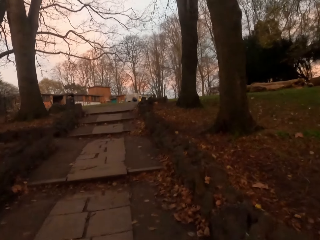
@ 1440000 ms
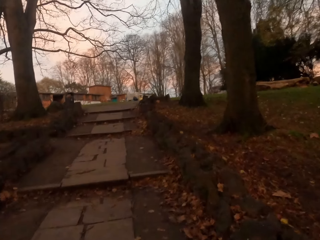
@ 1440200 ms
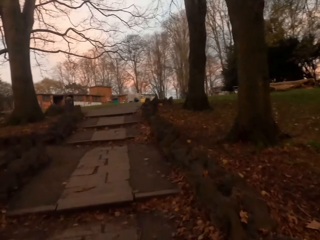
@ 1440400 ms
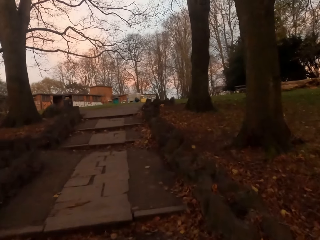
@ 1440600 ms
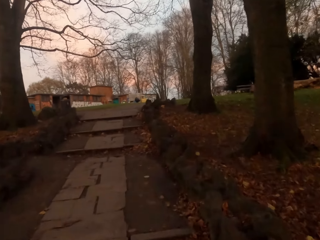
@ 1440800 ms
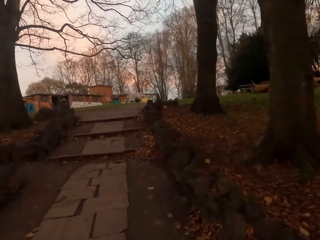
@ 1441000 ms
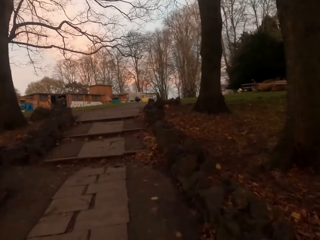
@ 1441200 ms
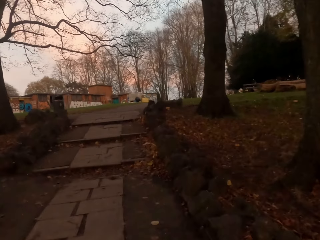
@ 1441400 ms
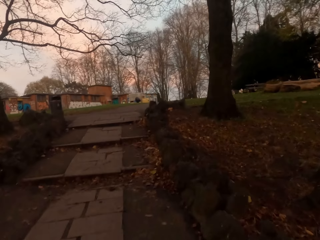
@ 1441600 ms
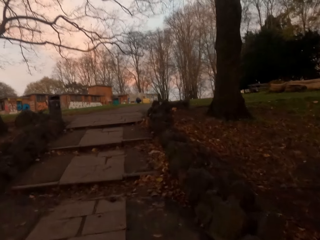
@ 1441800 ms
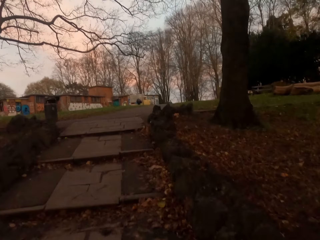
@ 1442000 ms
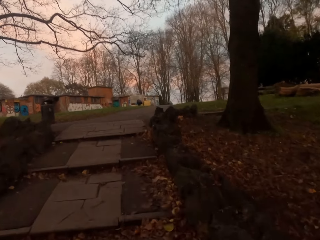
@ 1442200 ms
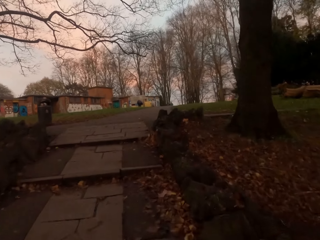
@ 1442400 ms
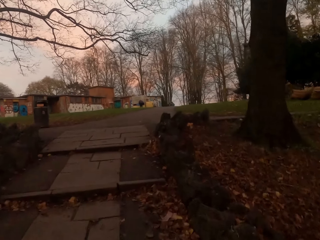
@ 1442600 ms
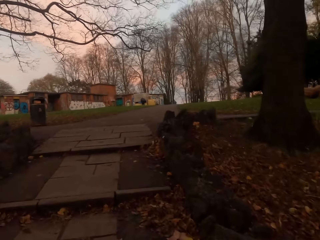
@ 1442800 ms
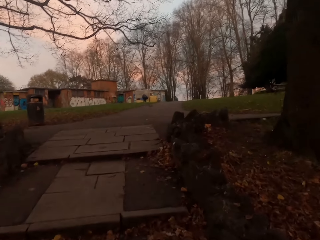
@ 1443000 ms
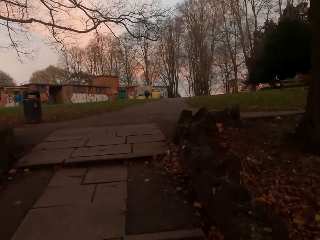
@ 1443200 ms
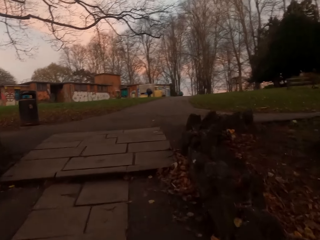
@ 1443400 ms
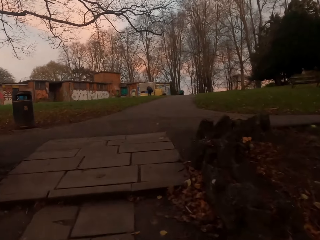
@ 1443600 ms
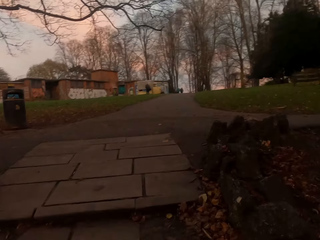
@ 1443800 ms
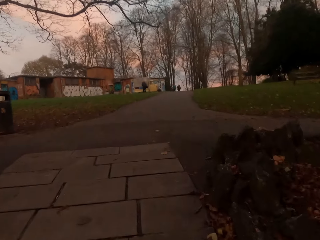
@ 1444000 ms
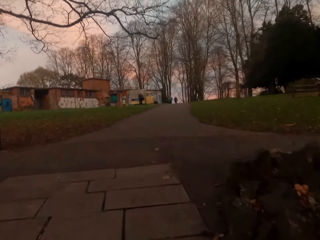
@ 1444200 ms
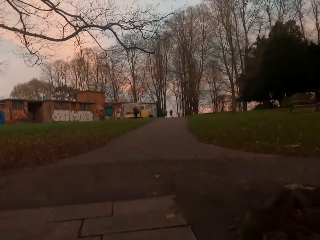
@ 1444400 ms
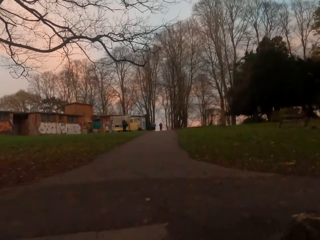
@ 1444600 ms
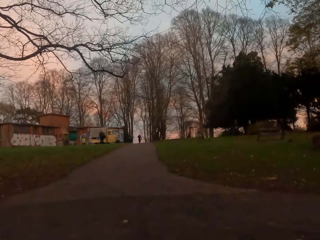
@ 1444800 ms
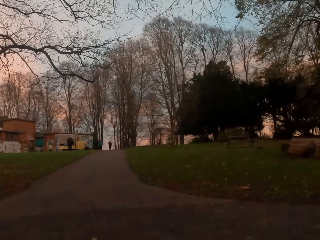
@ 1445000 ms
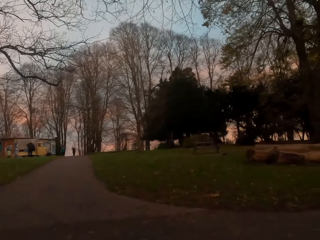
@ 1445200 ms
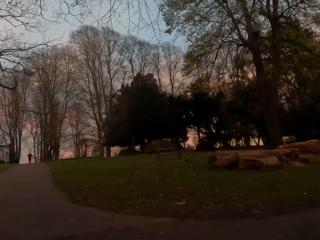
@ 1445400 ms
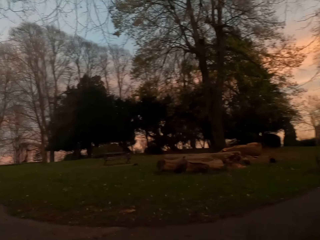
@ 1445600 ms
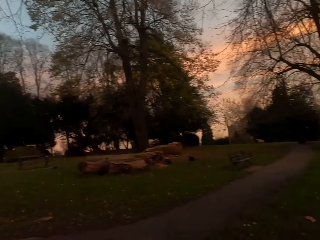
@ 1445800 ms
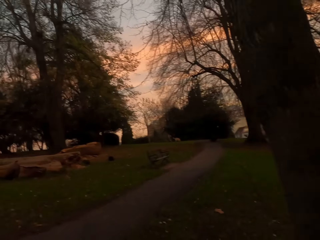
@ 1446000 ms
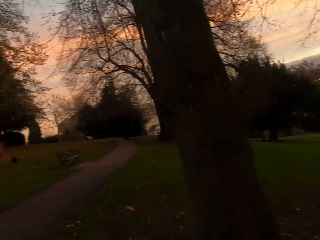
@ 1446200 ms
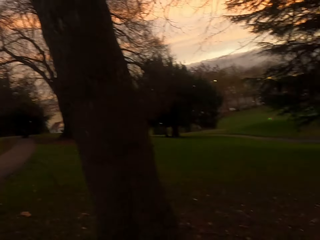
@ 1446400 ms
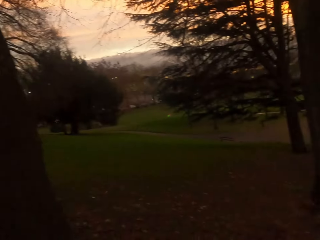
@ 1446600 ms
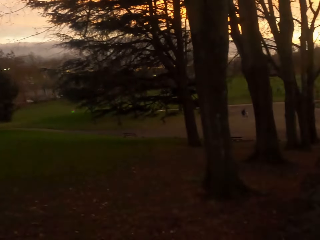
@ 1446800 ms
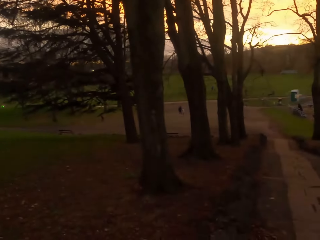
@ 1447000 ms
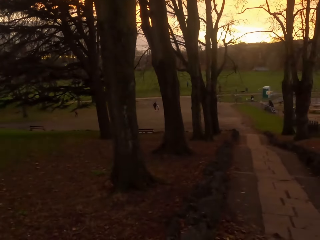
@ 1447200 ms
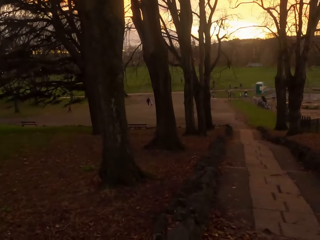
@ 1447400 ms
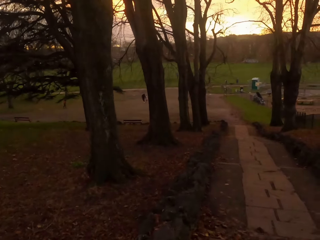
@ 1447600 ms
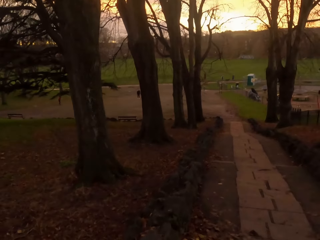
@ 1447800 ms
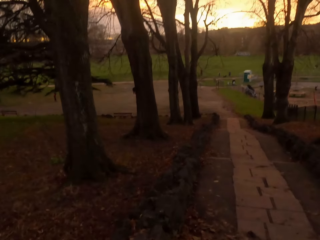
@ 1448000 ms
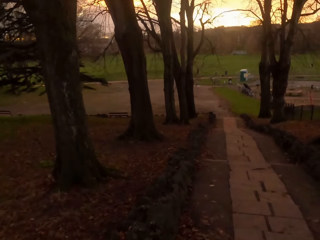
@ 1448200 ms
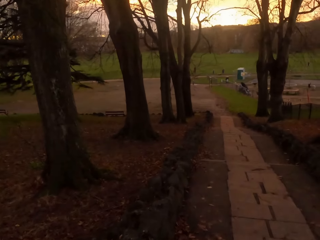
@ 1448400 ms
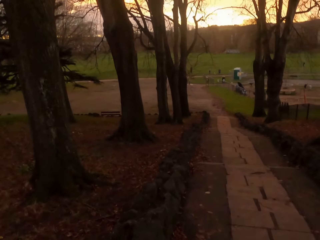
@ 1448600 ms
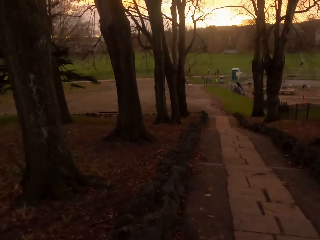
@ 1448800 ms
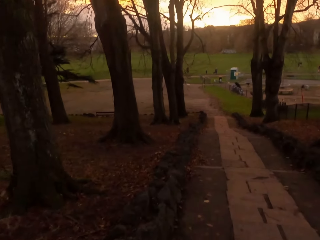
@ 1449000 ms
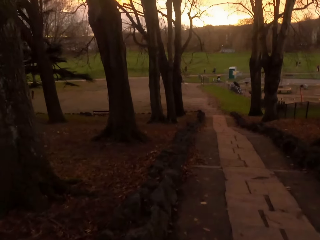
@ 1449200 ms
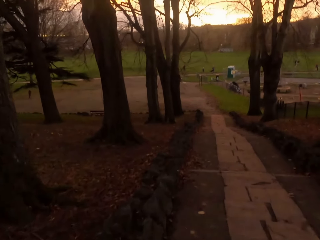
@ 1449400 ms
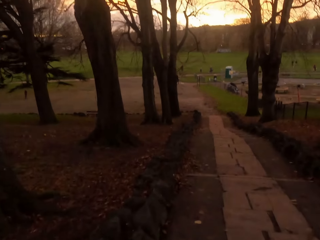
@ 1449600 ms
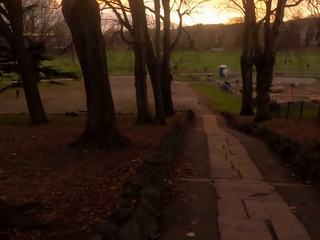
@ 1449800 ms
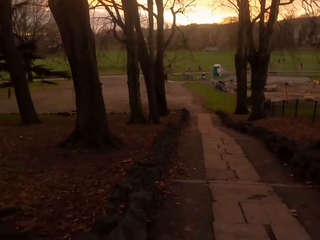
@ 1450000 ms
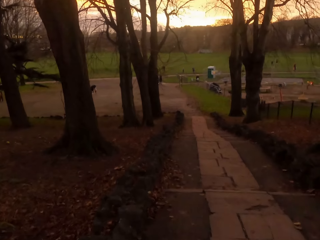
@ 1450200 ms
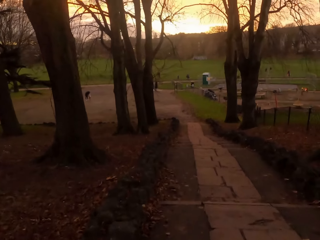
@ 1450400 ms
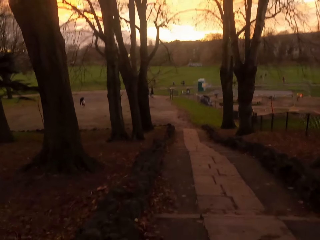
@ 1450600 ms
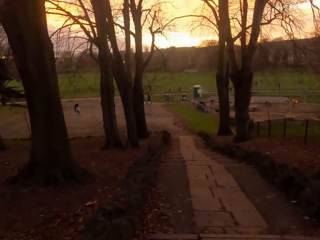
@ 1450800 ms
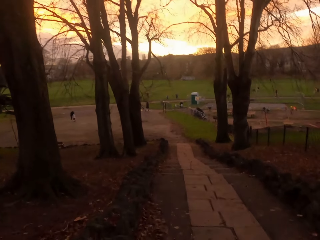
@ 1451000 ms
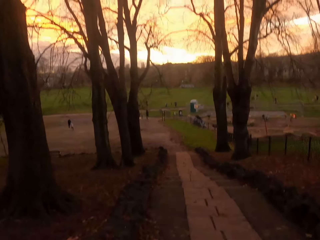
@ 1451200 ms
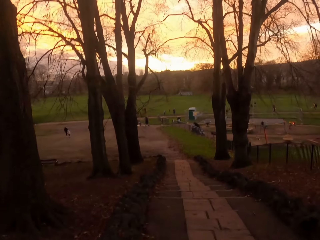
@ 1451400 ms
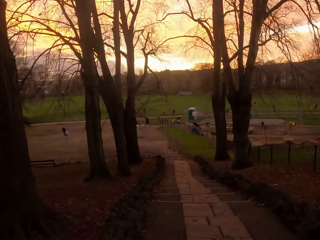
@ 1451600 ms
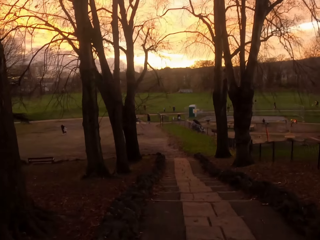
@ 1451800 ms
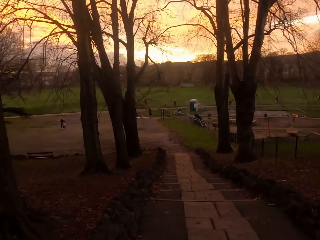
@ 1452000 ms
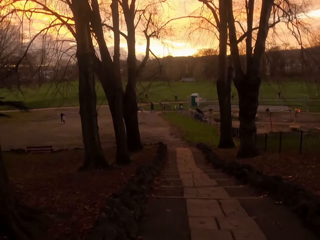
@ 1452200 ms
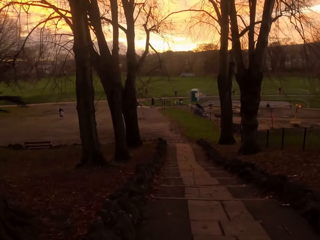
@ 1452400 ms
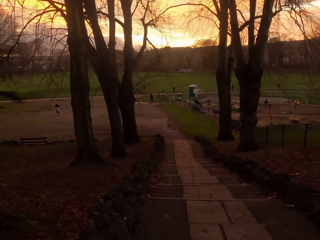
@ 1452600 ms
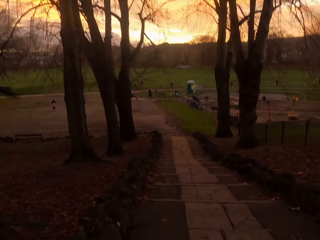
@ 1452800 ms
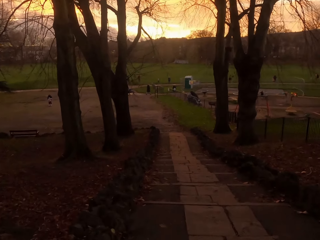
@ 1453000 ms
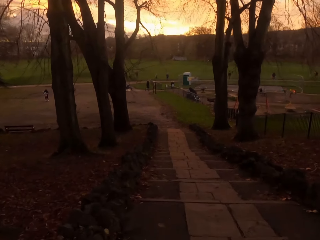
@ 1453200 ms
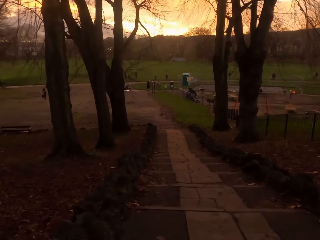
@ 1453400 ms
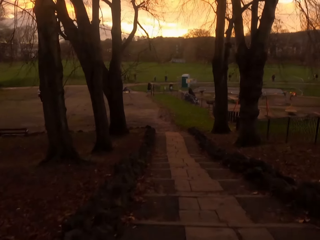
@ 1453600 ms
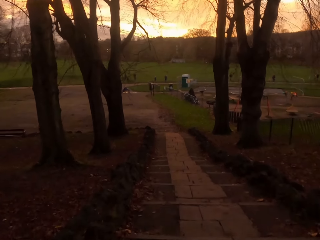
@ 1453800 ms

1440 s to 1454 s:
The camera wearer runs down the flight of stairs. They walk down the stairs.

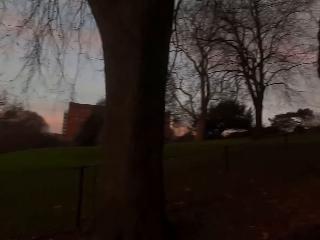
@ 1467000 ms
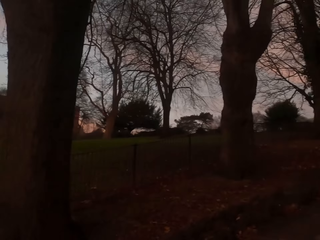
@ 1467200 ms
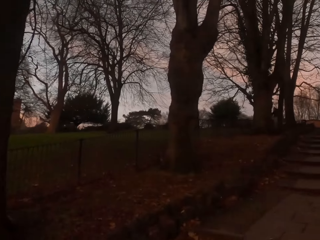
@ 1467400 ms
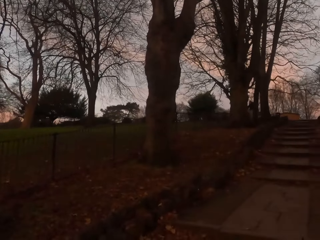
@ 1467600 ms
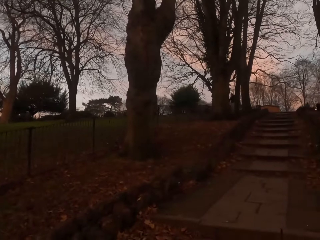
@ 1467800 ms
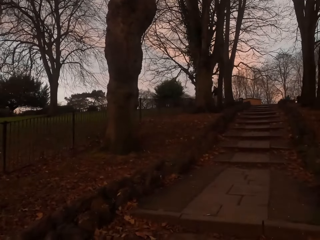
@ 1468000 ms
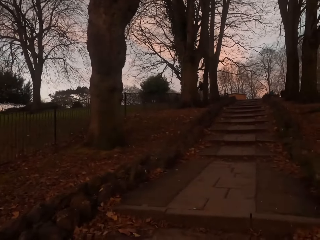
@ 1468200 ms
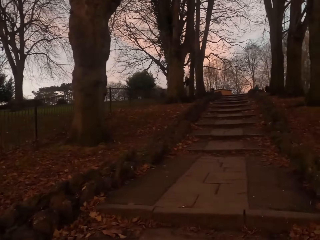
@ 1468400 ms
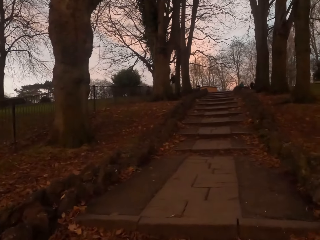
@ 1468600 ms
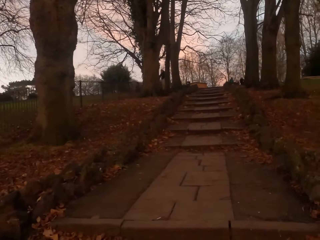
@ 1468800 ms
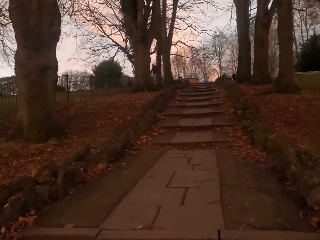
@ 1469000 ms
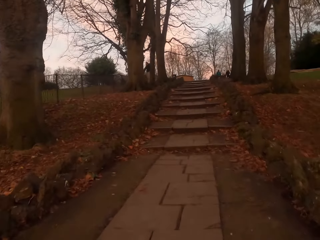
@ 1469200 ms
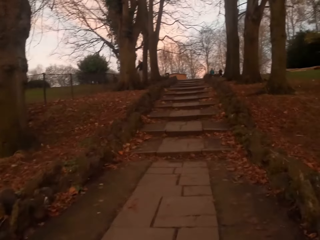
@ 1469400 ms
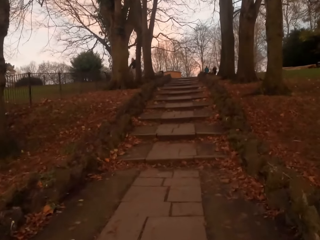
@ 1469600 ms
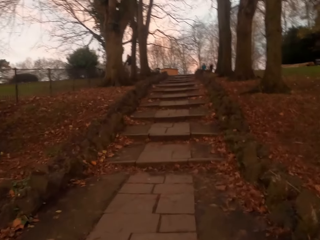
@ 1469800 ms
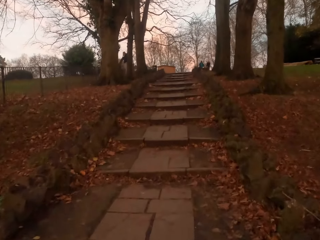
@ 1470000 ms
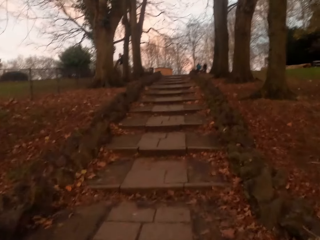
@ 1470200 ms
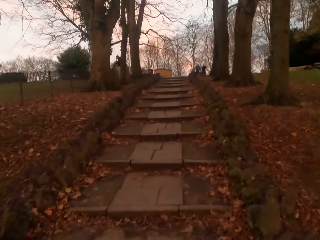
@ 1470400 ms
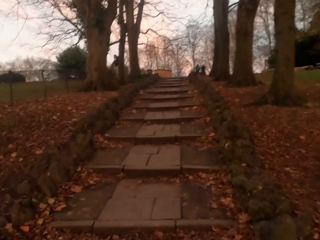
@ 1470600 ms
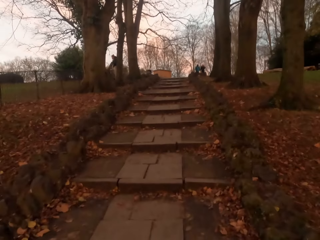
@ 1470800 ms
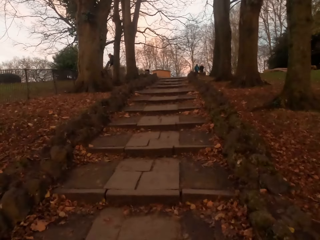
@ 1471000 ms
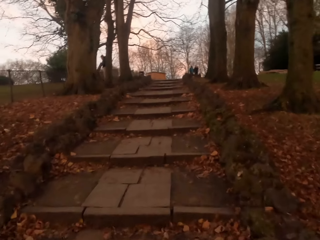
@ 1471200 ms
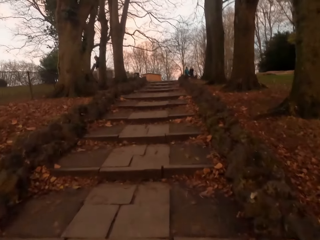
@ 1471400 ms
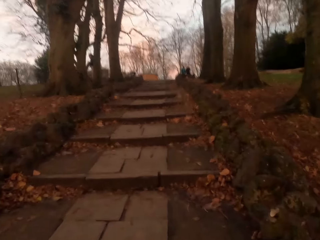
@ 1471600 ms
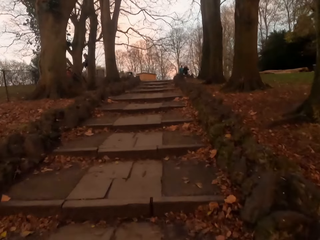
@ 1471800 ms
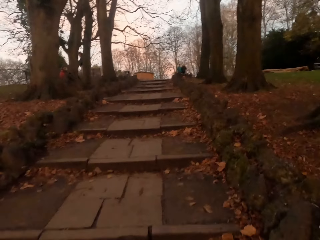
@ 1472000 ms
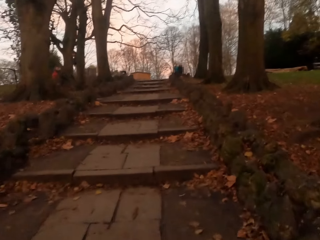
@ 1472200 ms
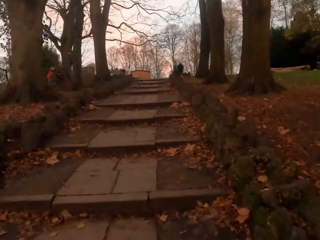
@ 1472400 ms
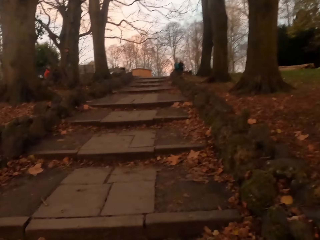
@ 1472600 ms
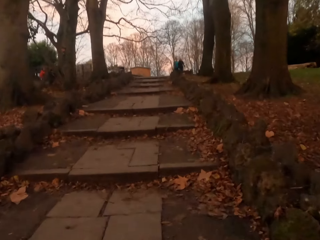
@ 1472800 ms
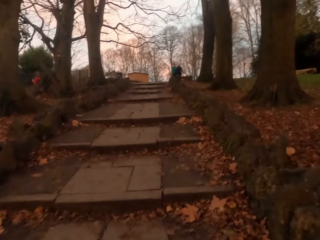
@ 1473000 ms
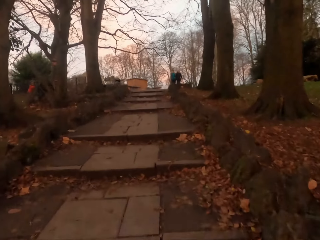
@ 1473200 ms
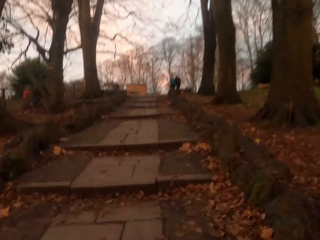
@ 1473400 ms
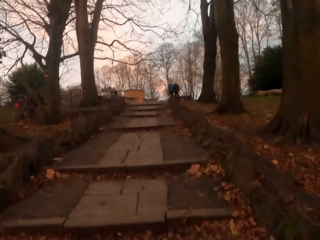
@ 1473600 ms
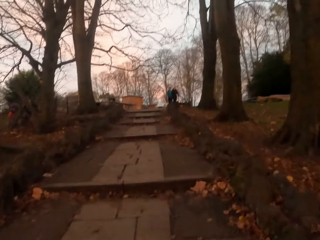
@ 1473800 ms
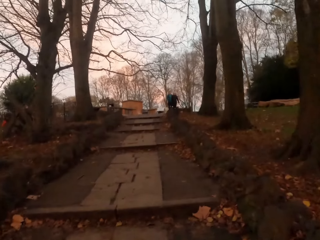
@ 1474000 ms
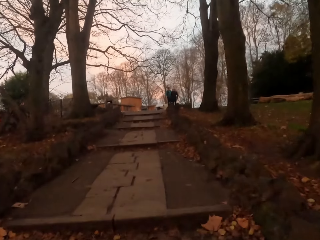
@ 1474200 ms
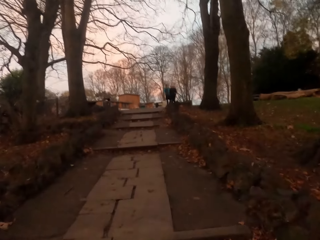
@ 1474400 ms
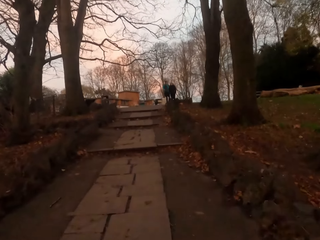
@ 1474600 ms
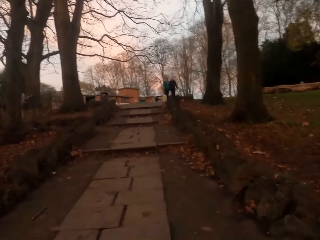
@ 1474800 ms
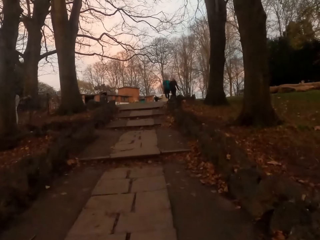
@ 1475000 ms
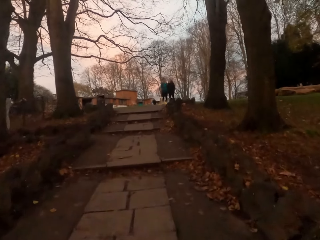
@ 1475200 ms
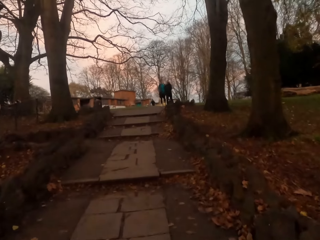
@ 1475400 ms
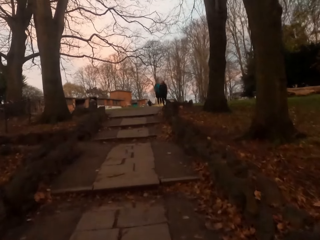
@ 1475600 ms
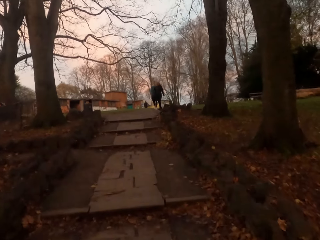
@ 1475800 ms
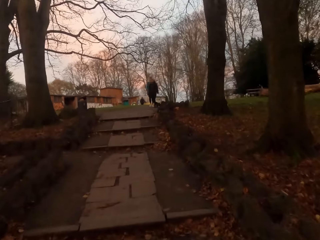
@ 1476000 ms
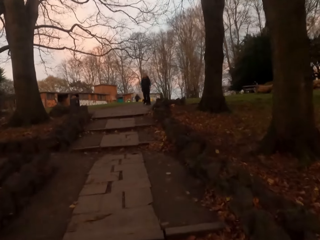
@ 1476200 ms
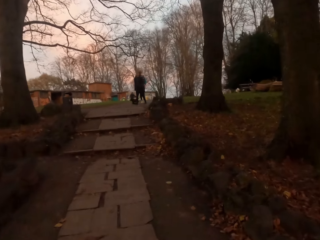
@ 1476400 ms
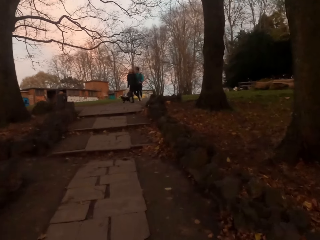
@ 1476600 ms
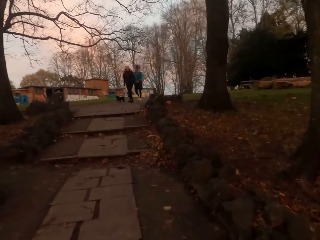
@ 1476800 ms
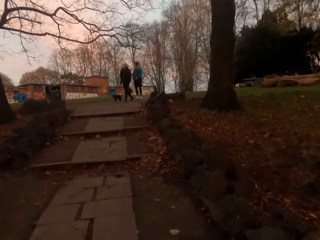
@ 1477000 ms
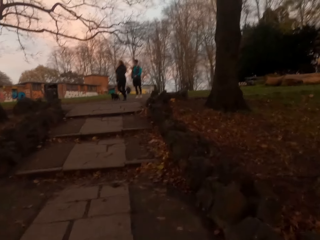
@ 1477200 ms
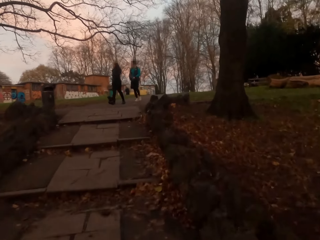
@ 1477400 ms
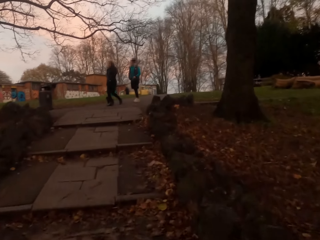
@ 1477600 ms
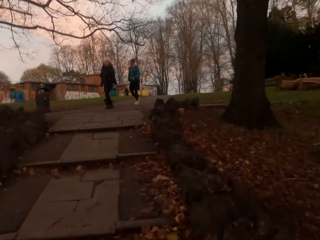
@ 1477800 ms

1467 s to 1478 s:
The camera wearer runs up the flight of stairs. They walk up the stairs.
